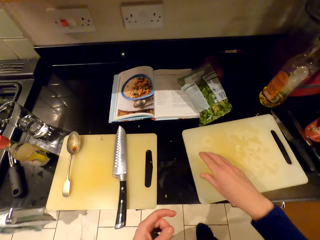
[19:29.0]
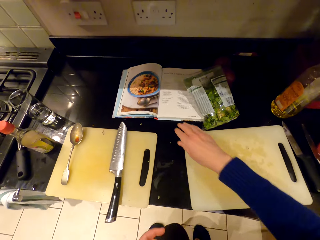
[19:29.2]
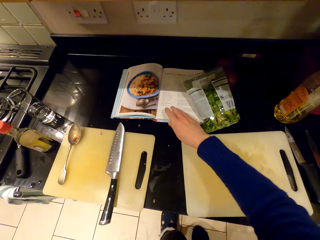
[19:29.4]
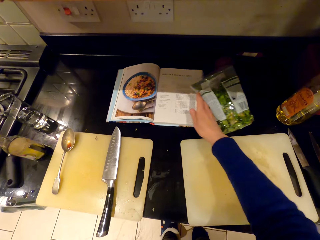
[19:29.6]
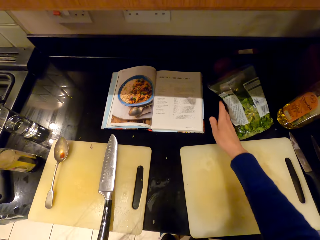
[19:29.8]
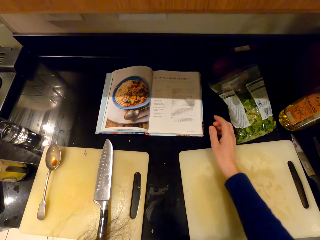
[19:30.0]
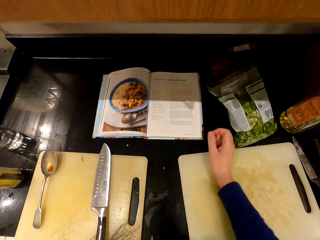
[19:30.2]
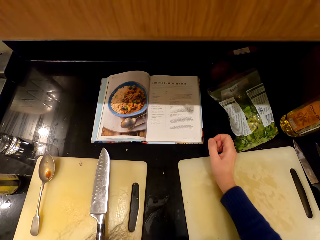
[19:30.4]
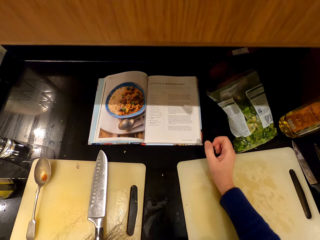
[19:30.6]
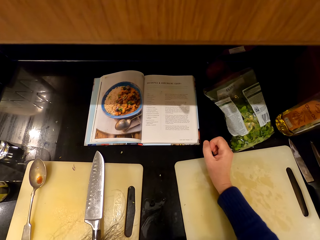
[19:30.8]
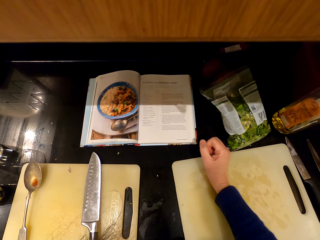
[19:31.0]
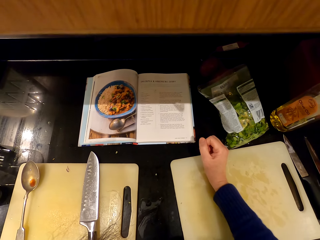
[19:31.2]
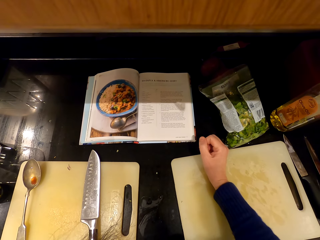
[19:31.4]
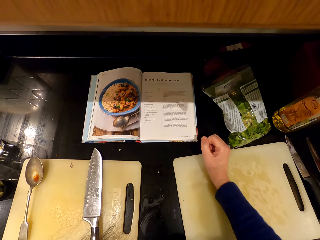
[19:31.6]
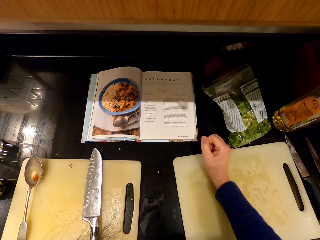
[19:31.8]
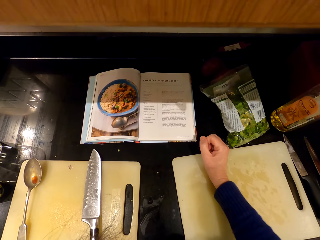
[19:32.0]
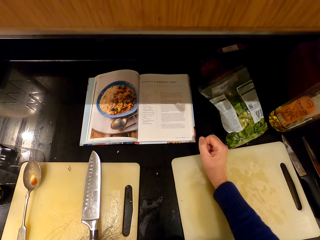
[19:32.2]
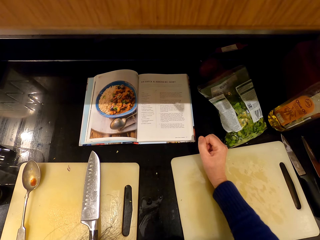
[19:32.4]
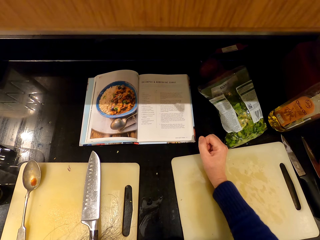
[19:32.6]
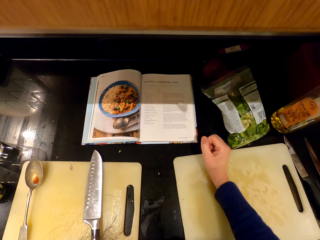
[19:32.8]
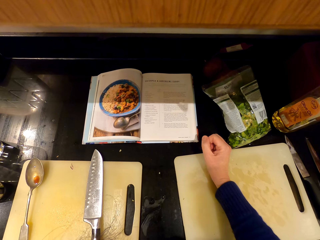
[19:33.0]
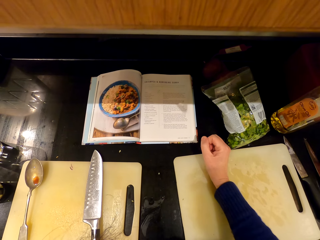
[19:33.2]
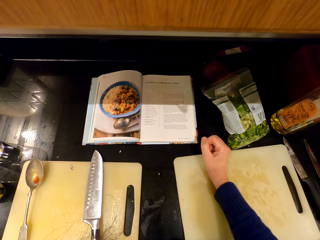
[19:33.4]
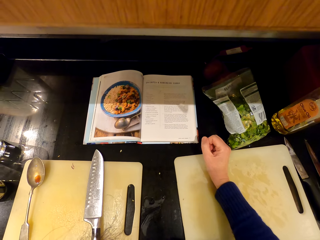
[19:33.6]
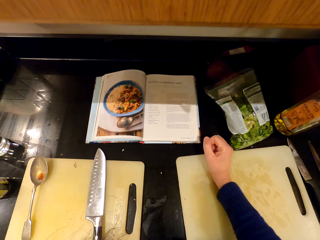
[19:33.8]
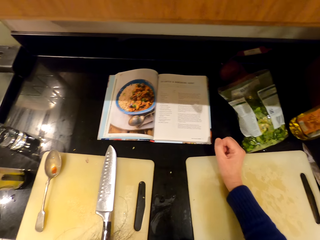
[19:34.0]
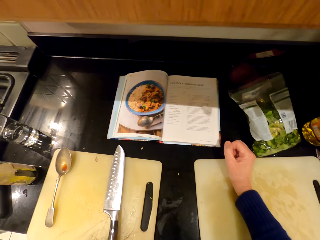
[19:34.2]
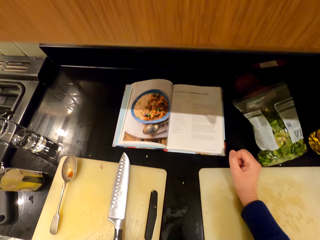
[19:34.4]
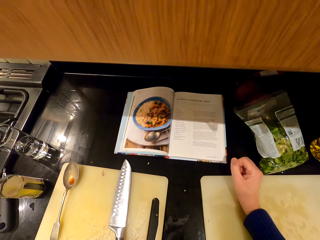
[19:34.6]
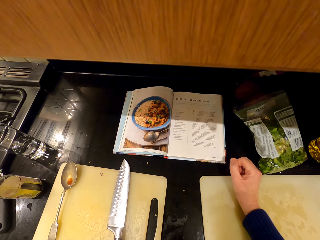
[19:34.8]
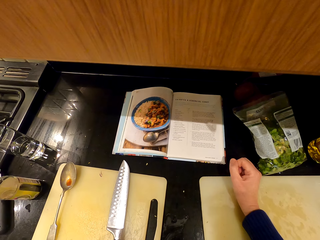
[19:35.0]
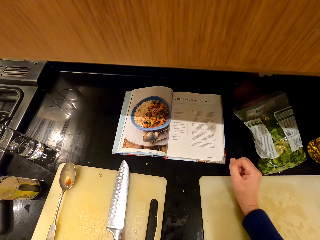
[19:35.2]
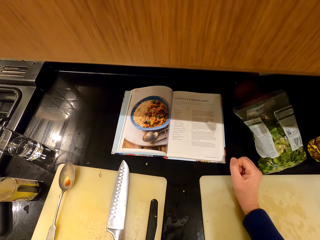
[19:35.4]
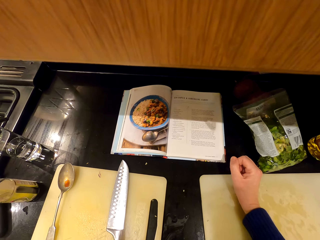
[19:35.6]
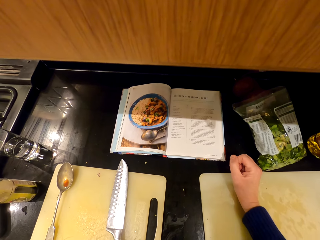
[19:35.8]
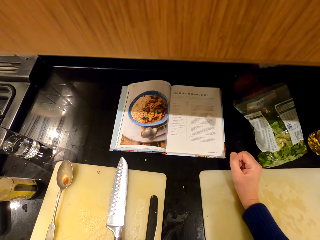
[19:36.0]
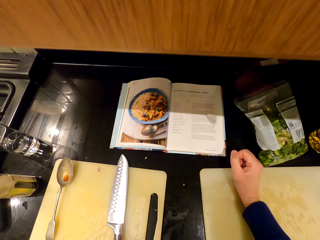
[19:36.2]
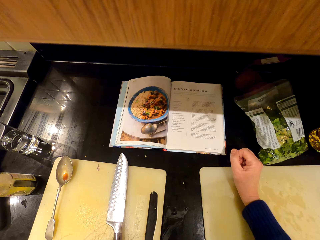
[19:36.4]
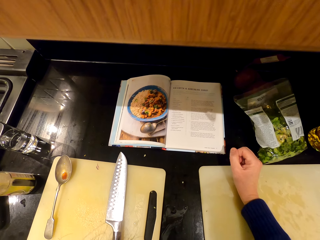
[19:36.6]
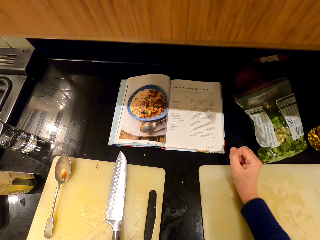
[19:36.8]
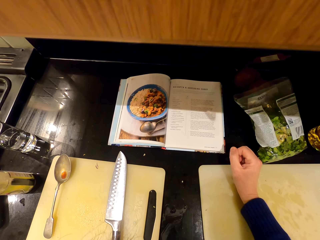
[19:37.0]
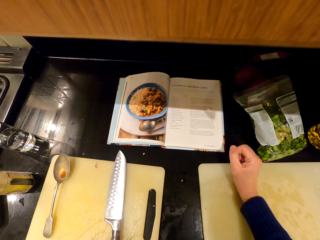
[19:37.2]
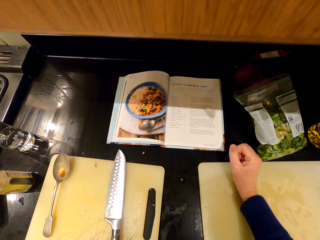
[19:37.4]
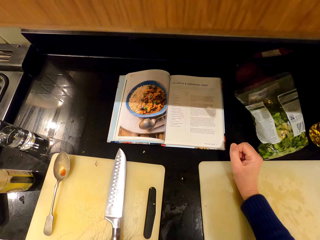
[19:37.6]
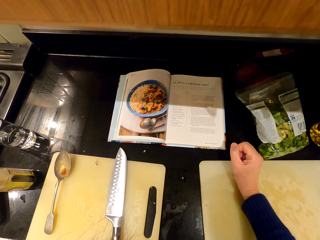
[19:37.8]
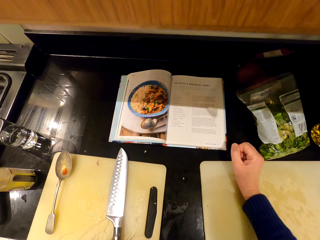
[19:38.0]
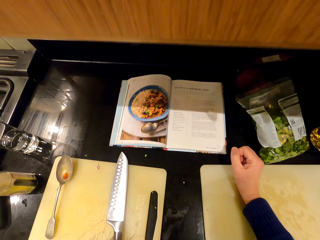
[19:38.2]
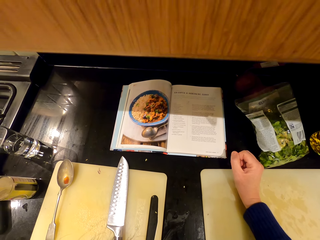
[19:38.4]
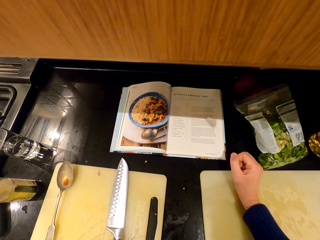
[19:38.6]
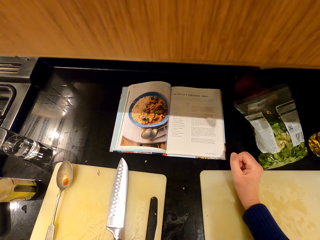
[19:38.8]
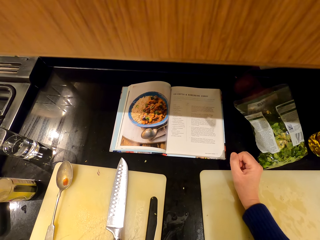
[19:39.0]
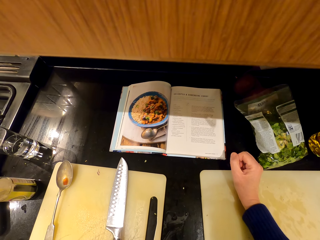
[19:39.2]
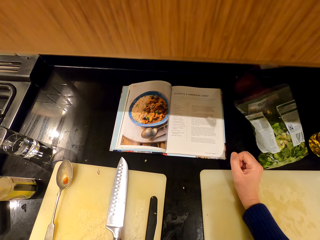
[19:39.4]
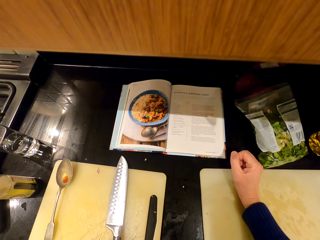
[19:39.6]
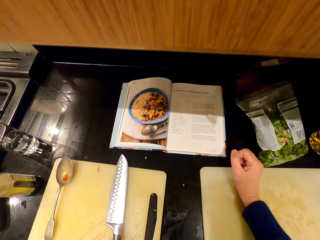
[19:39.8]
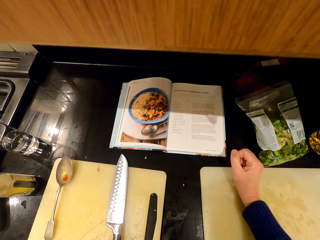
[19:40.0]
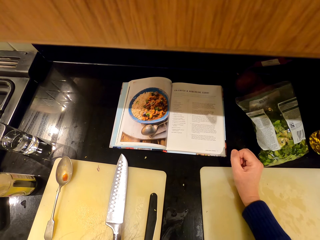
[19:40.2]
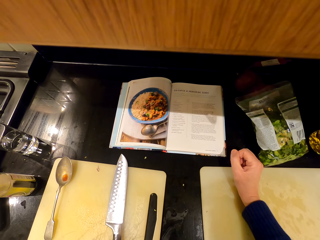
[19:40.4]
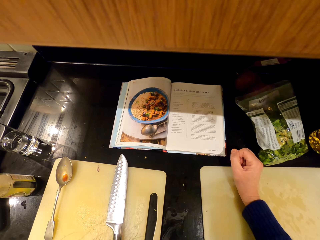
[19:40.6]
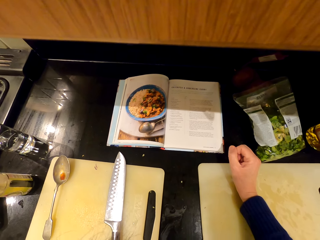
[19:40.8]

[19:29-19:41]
The camera wearer moves the polythene bag. They read the cook book.

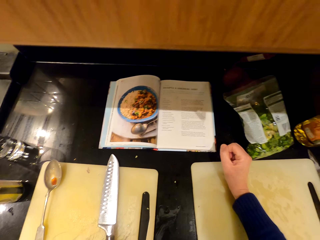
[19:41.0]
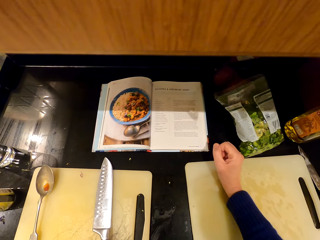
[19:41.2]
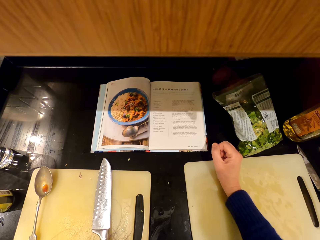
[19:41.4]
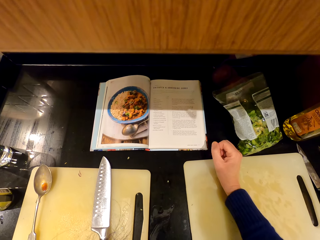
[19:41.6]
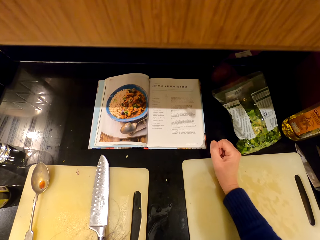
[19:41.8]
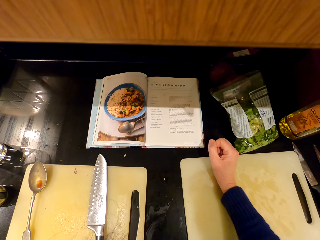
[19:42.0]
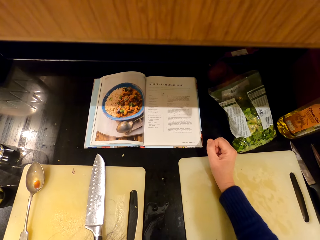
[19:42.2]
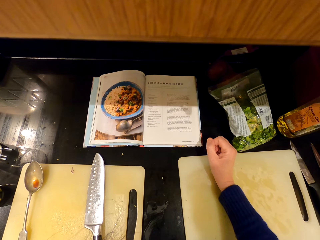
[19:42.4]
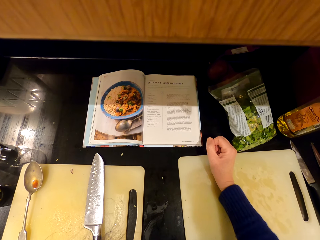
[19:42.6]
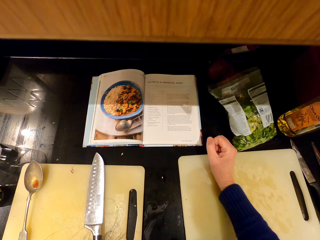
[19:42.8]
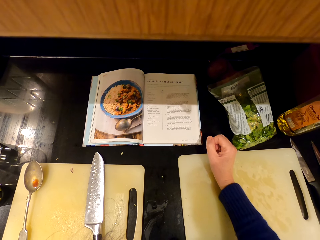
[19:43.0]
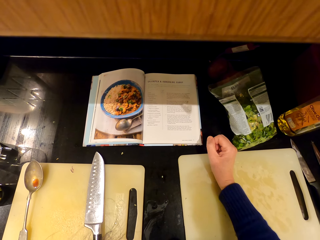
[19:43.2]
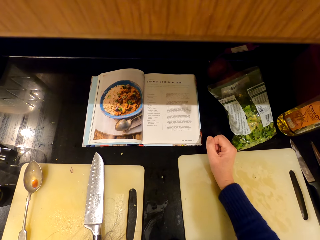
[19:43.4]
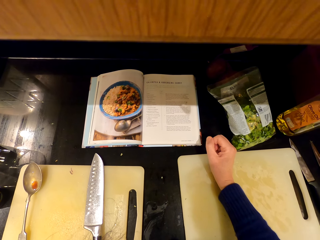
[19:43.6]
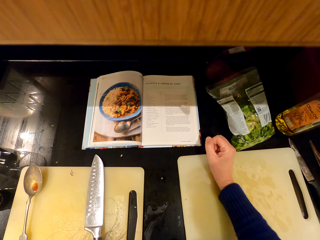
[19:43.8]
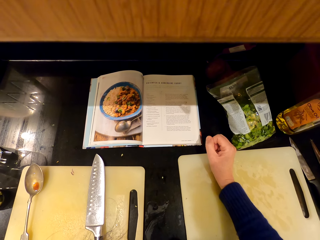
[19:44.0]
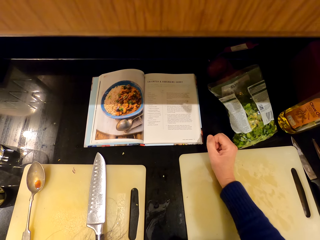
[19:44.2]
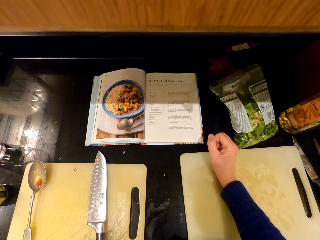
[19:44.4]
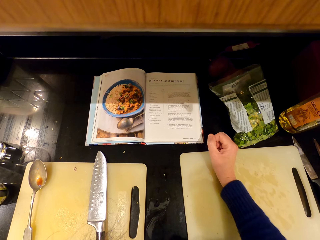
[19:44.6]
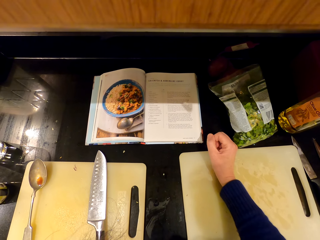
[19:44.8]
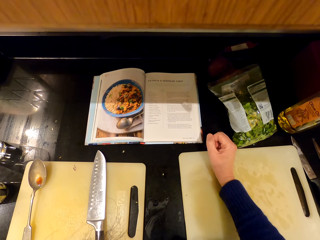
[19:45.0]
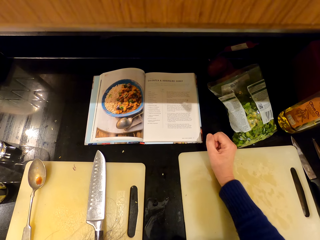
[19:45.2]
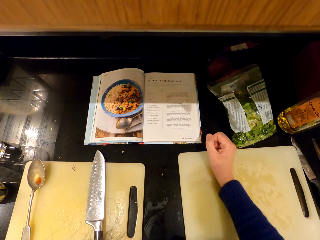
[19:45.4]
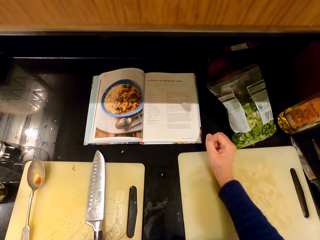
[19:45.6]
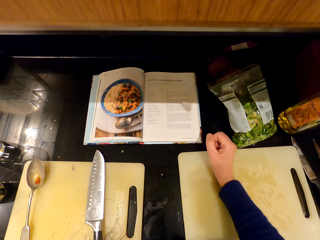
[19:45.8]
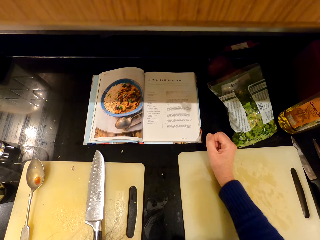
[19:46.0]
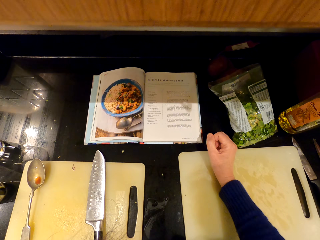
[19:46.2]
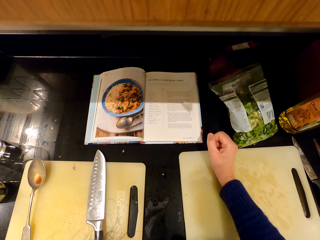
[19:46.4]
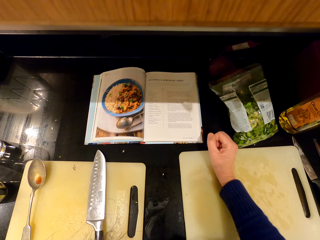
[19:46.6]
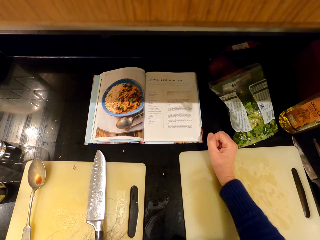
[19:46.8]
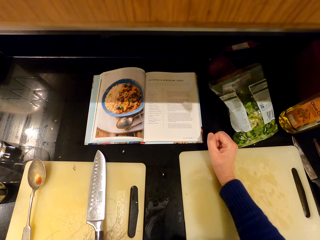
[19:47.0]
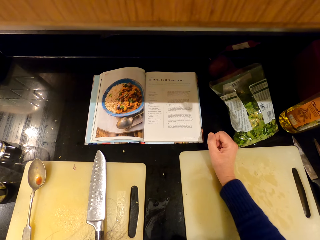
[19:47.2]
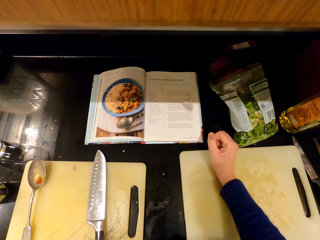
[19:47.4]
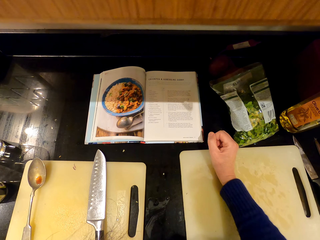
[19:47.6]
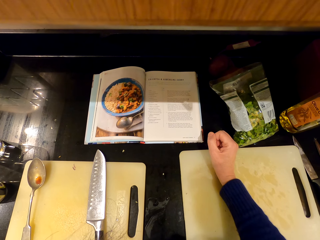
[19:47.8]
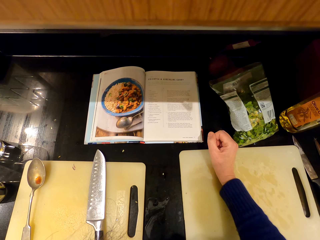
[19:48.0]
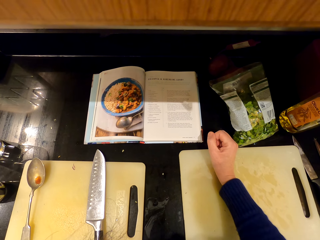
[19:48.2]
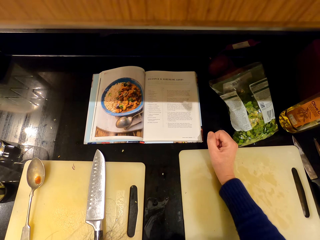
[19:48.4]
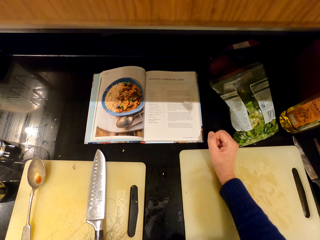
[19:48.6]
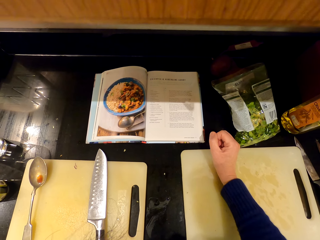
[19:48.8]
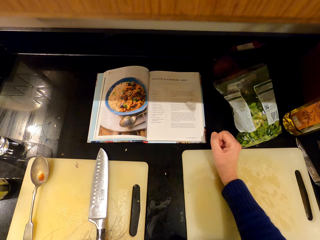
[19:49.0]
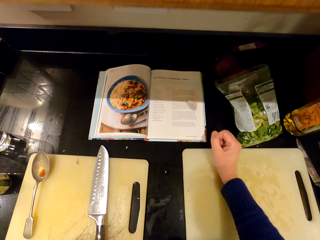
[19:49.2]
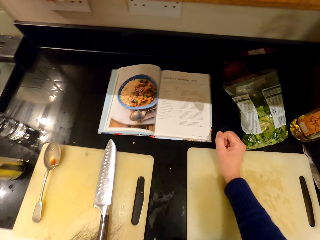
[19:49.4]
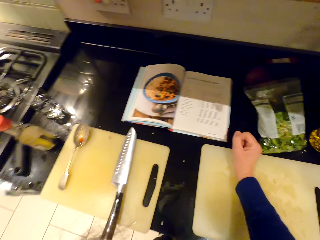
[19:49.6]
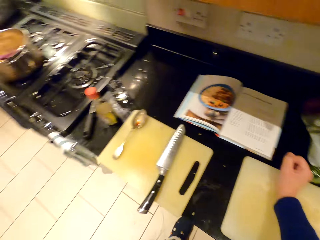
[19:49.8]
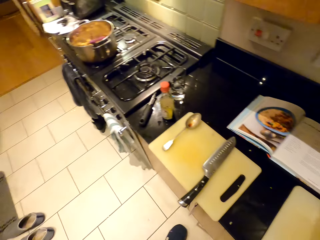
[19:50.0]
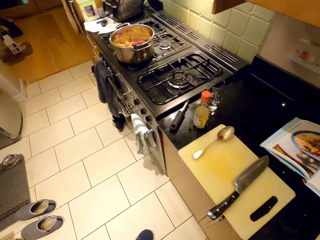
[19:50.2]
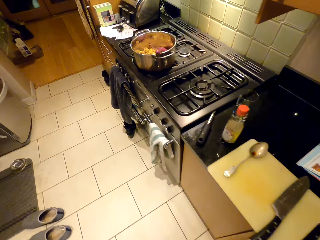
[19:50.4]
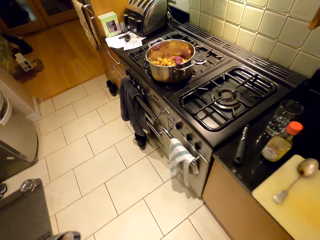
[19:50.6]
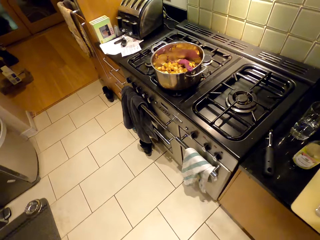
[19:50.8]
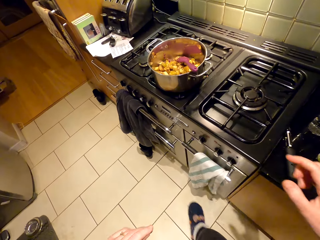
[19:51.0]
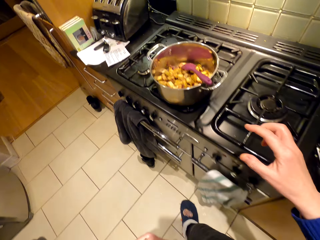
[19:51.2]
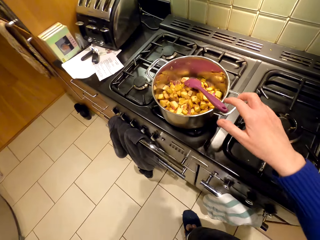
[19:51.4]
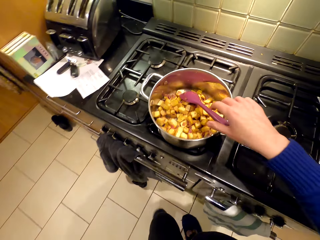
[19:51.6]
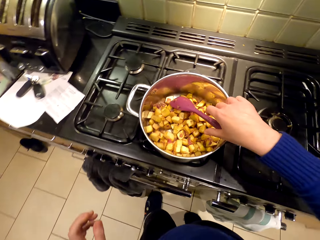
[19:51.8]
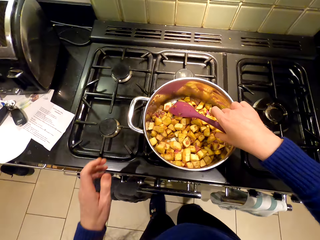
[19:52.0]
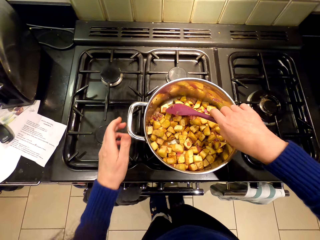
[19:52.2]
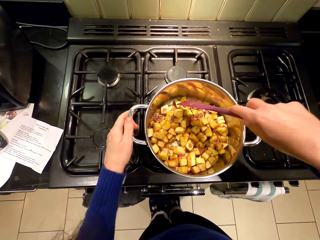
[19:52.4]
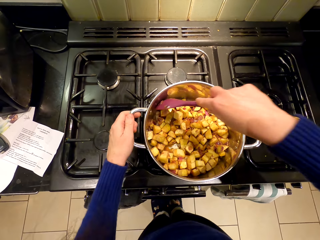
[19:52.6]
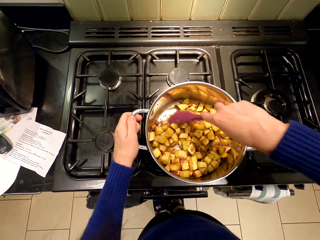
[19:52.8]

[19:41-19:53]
The camera wearer walks around.
